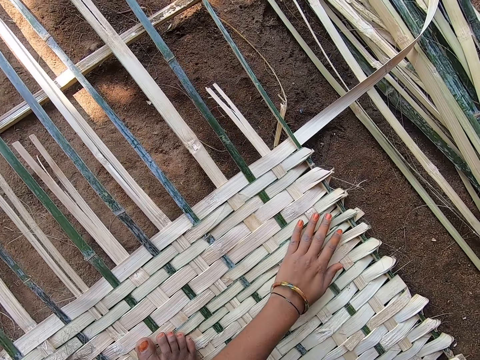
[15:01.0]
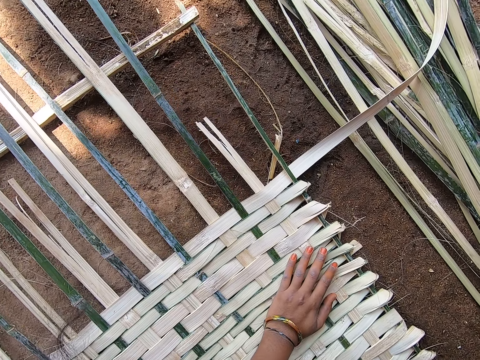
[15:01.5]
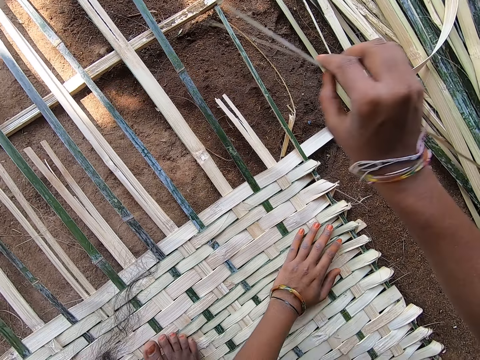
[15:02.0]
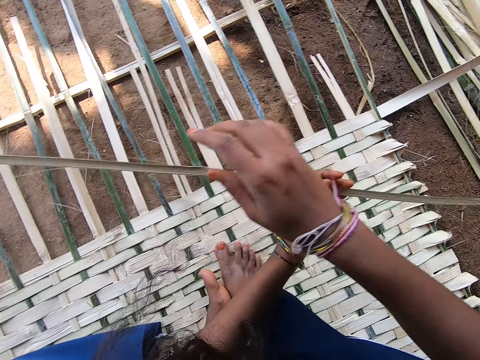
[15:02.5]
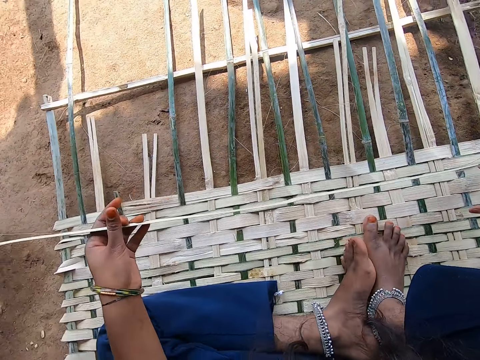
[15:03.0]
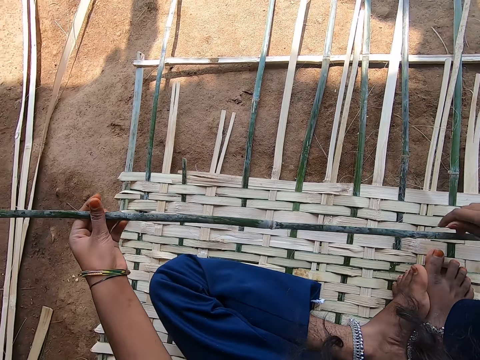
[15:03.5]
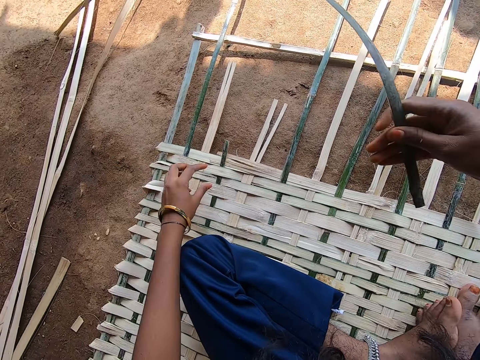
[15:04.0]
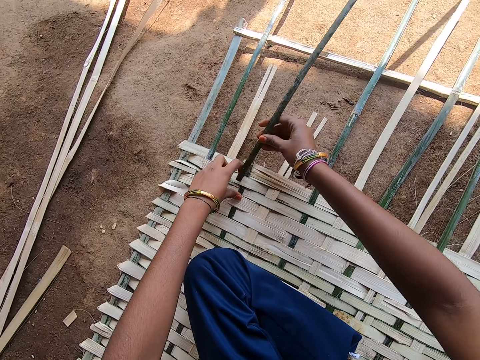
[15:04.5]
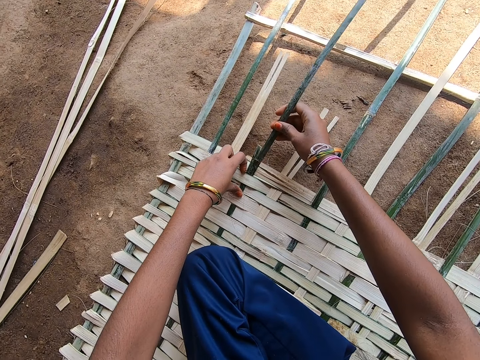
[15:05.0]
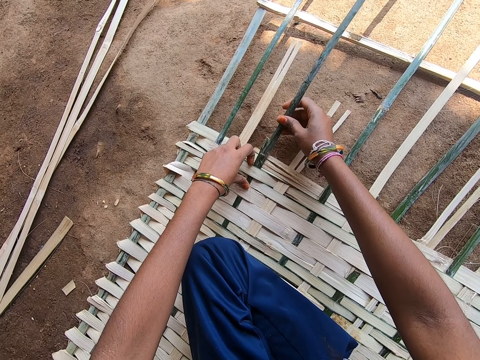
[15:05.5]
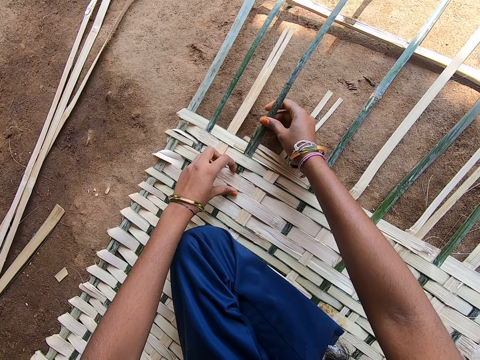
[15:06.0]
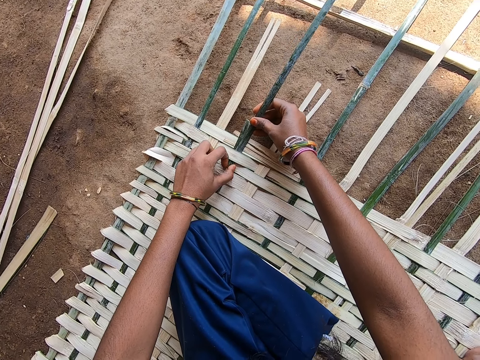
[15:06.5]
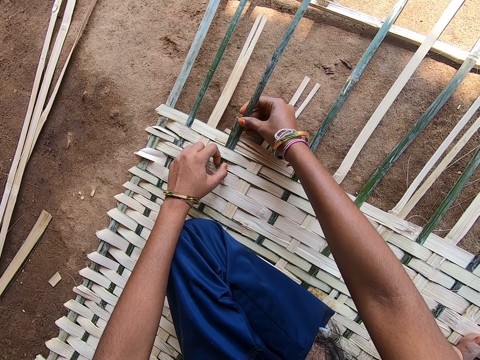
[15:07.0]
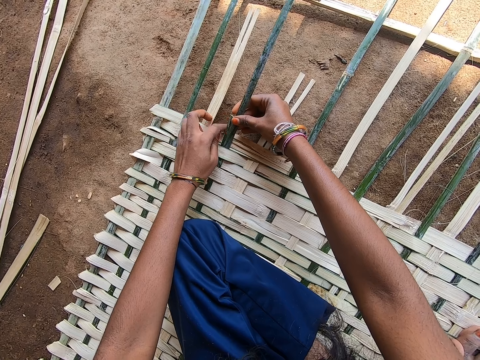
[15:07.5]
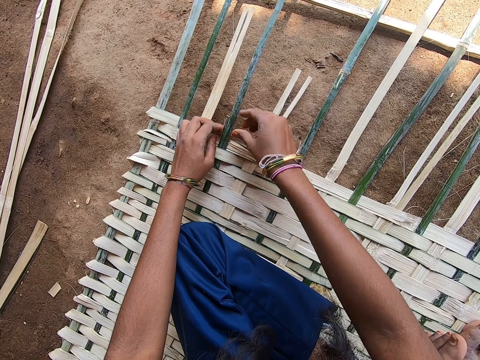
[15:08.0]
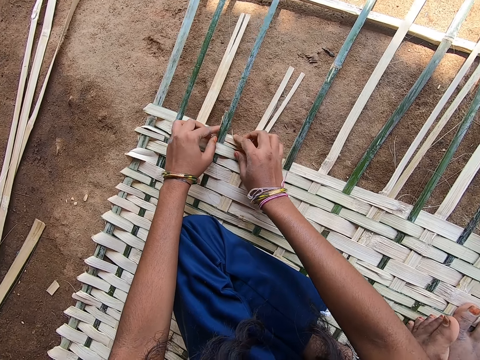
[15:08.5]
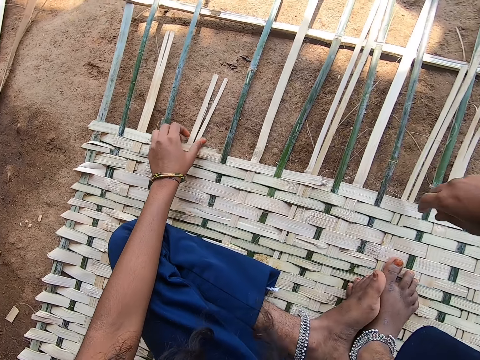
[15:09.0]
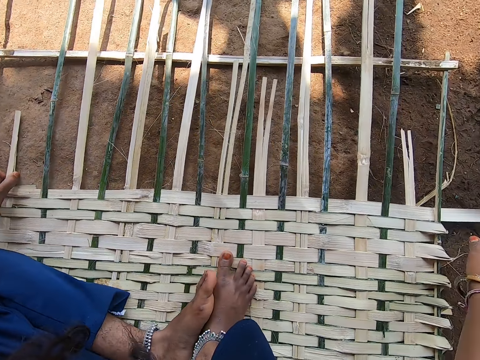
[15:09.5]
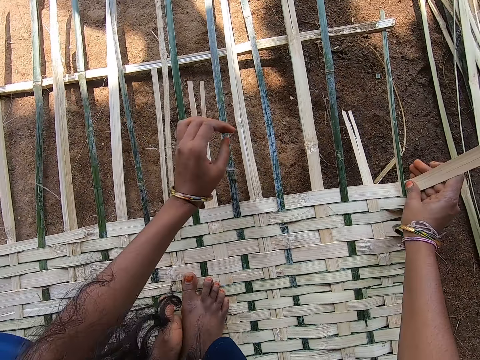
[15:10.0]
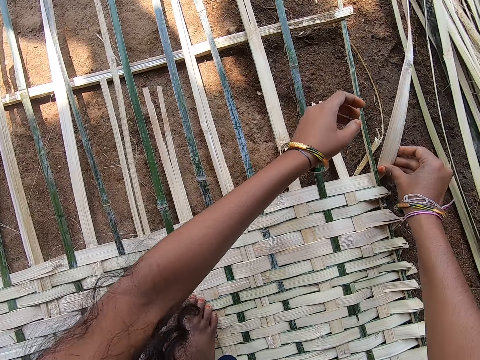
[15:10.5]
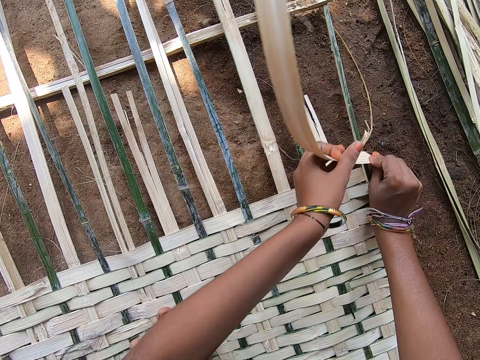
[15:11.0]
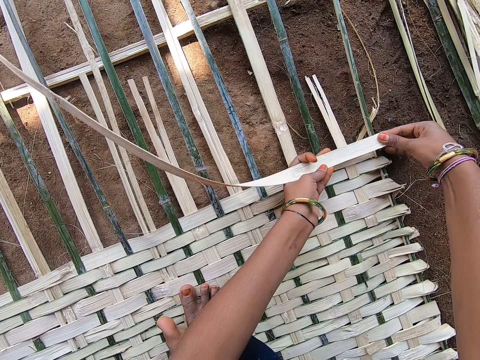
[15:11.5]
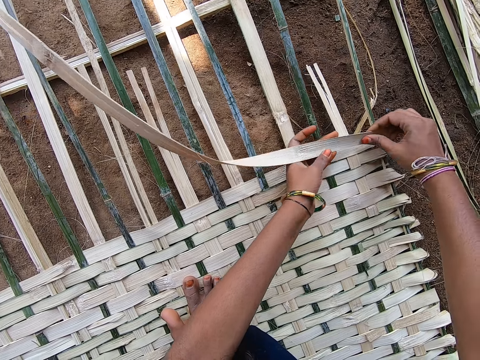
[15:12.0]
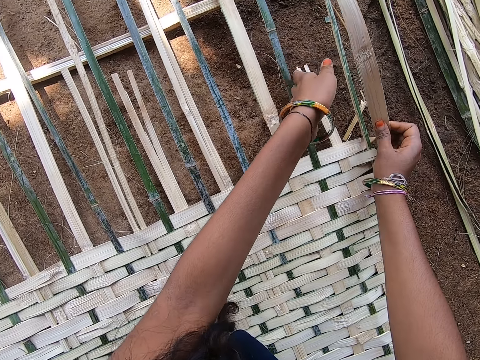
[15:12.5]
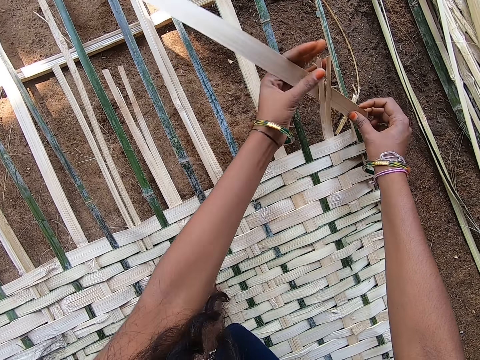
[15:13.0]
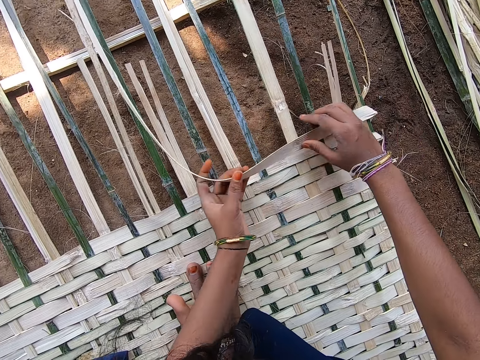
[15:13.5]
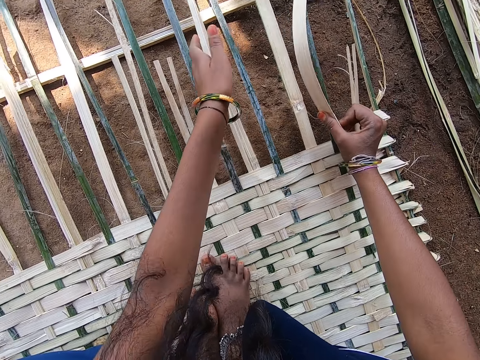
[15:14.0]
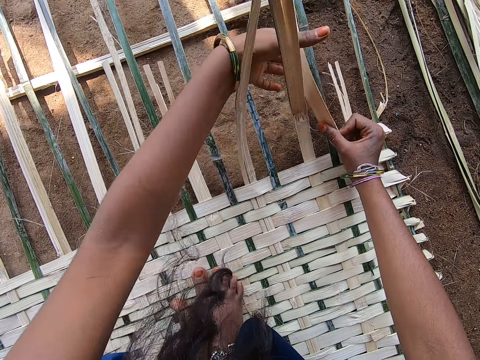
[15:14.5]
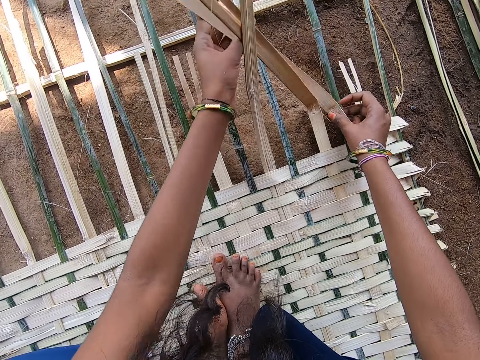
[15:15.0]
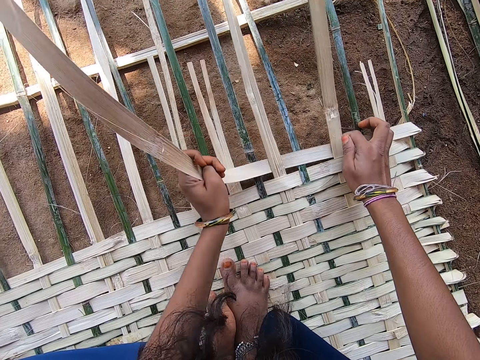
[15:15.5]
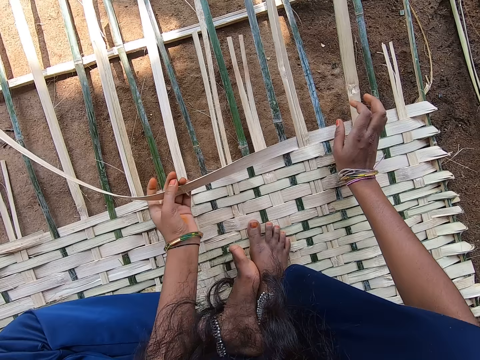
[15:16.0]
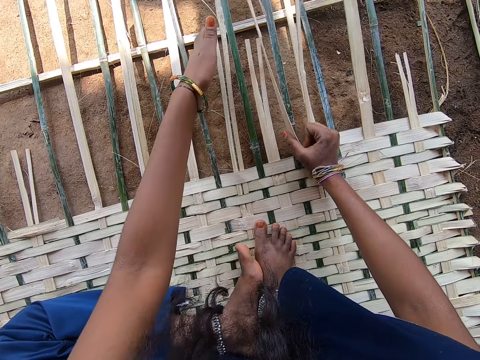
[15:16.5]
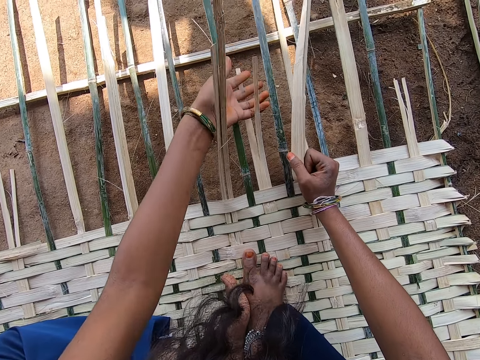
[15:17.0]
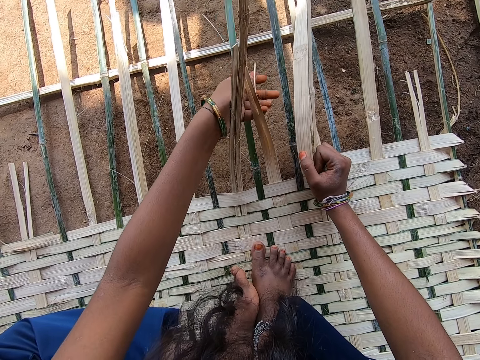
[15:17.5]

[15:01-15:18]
The camera wearer takes the reed. They pull the reed. They insert the reed in something. They fix the reed. They weave something with reeds. They fold the reed. They fix the reed.

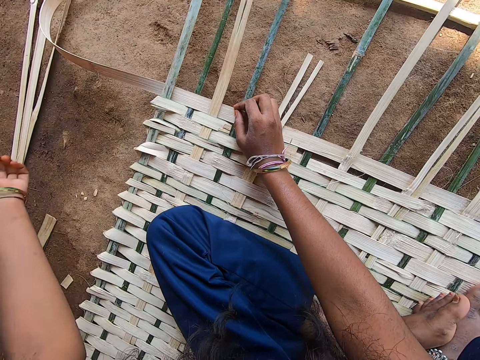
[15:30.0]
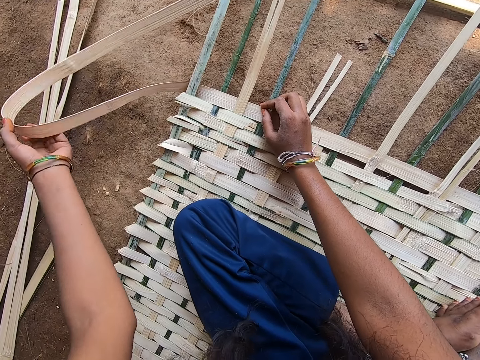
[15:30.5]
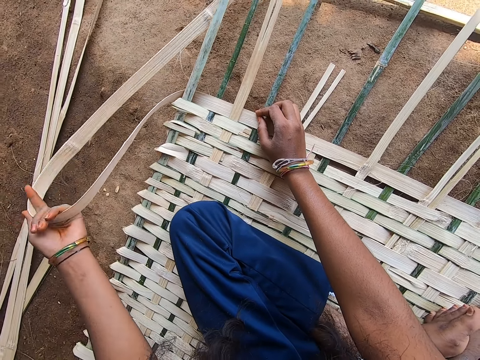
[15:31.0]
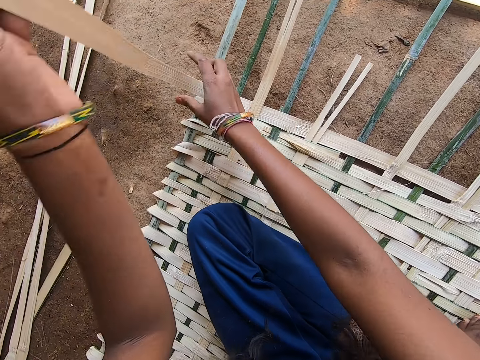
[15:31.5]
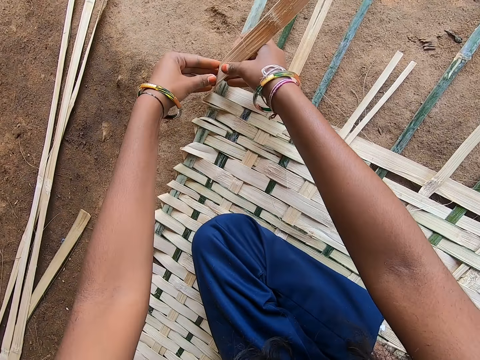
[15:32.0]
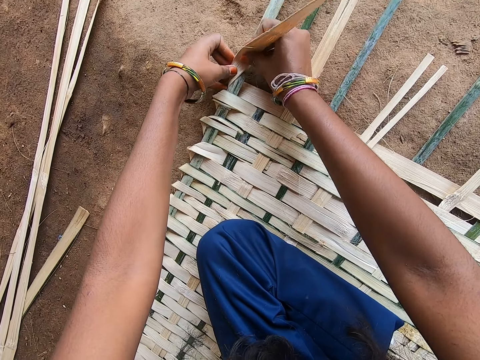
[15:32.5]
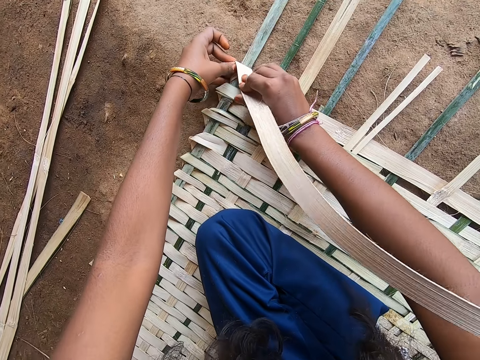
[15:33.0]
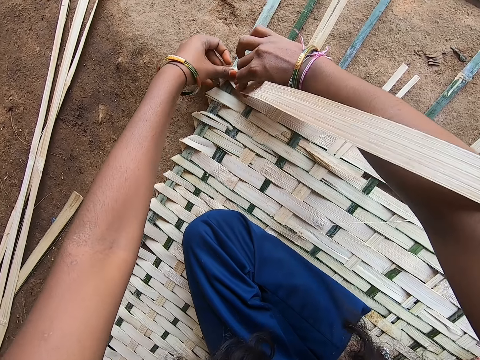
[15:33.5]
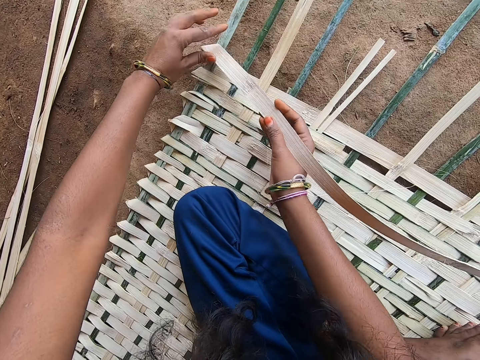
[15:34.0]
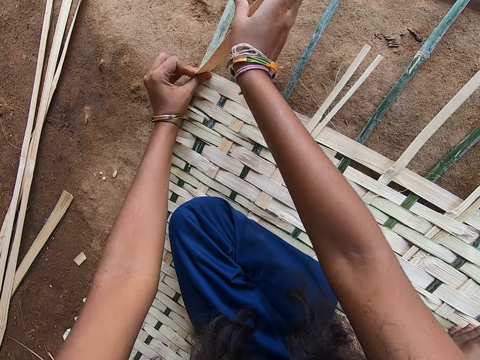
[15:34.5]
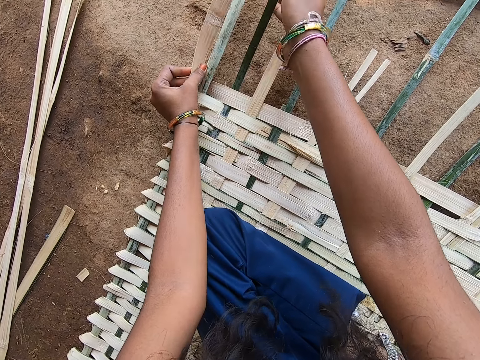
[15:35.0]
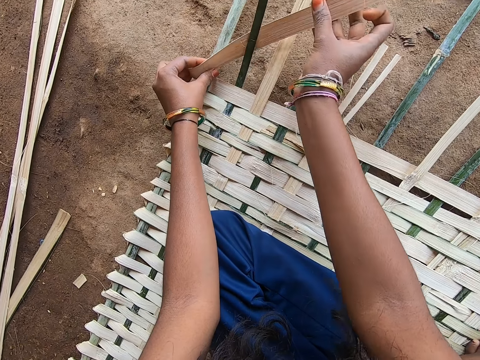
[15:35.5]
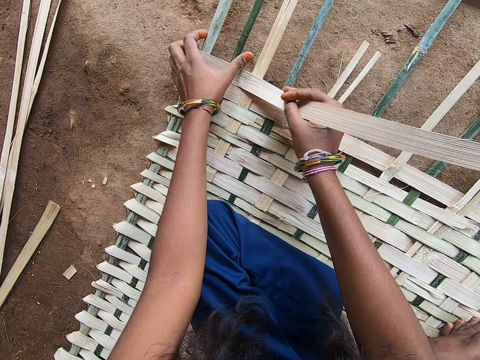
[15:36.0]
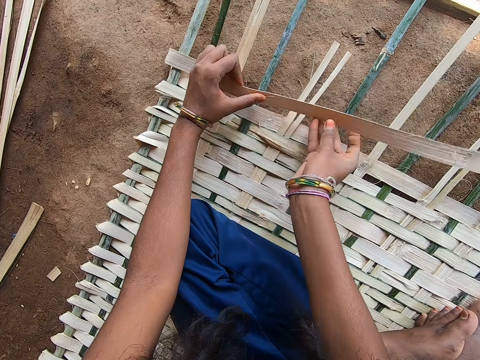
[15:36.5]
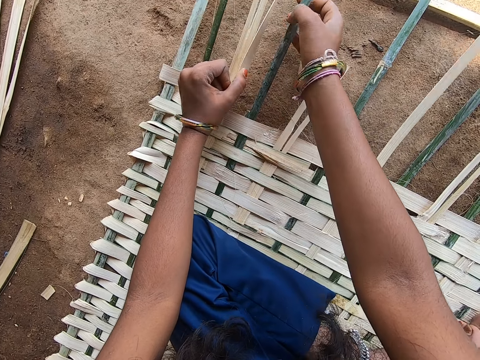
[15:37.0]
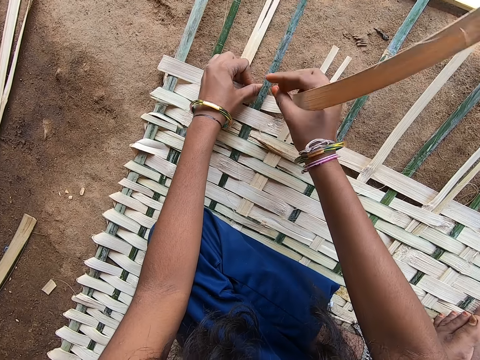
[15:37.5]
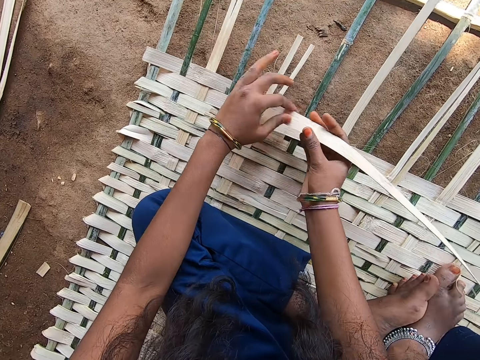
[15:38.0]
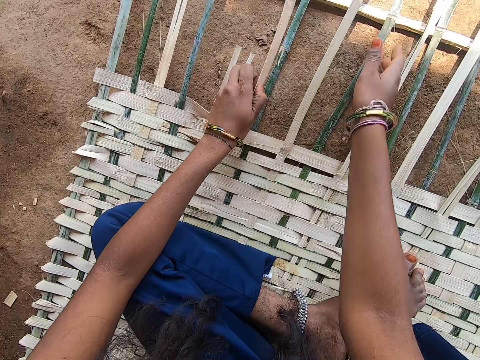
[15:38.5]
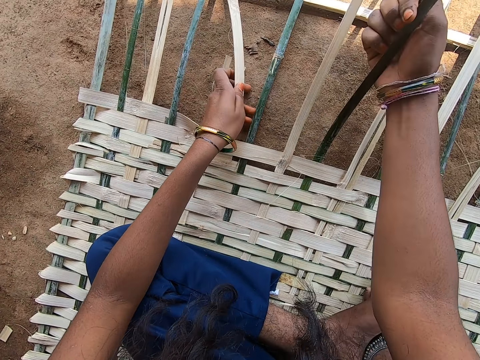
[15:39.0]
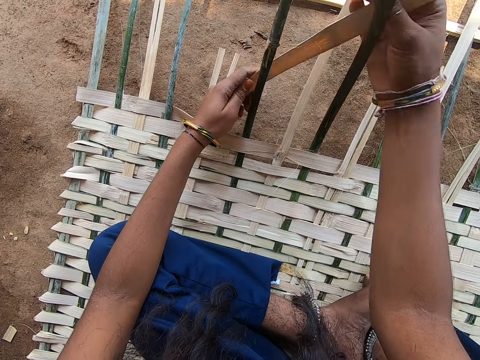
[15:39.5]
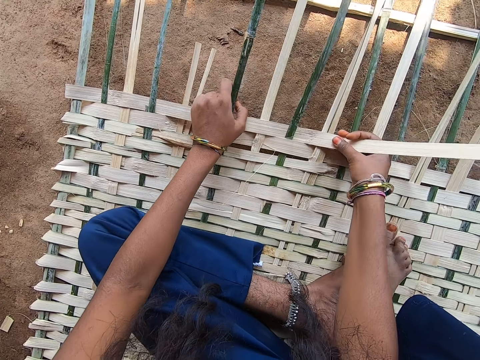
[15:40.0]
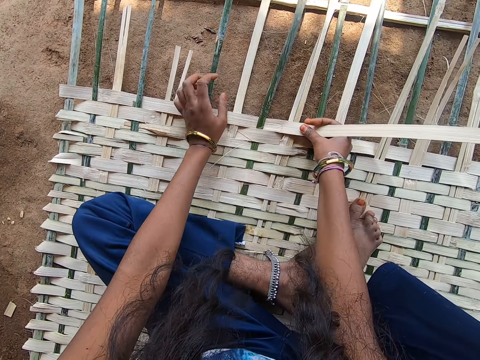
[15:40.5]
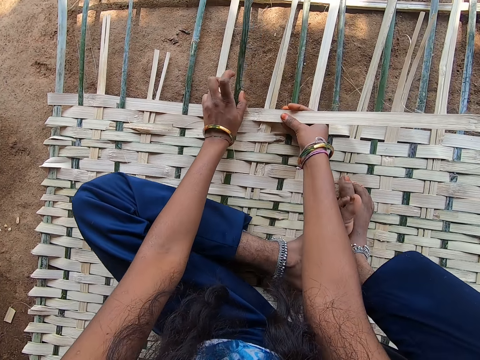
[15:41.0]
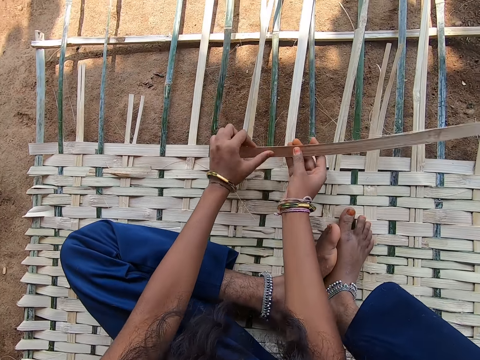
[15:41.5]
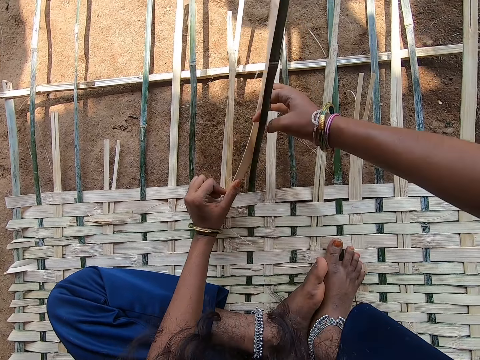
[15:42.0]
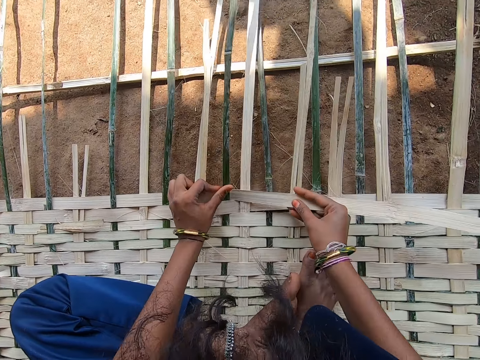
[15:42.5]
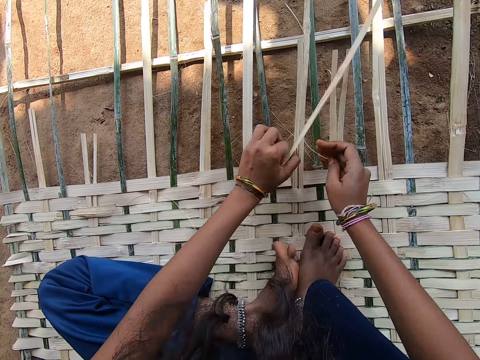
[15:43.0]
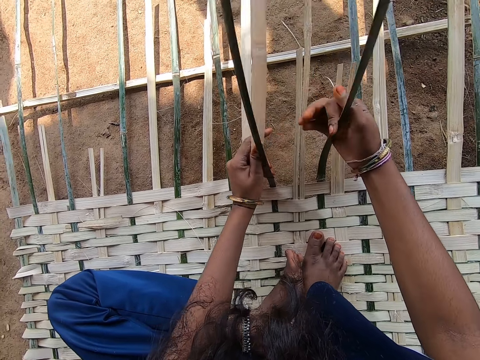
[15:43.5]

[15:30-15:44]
The camera wearer folds the reed. They fix the reed.
